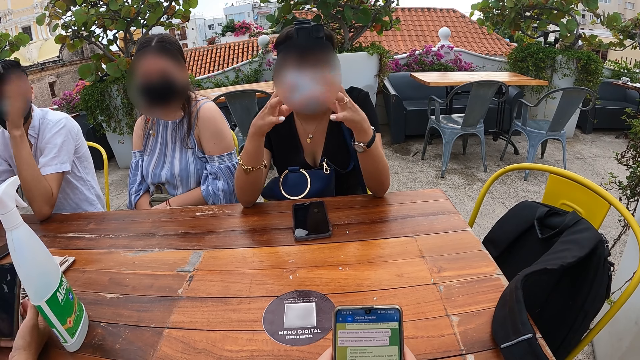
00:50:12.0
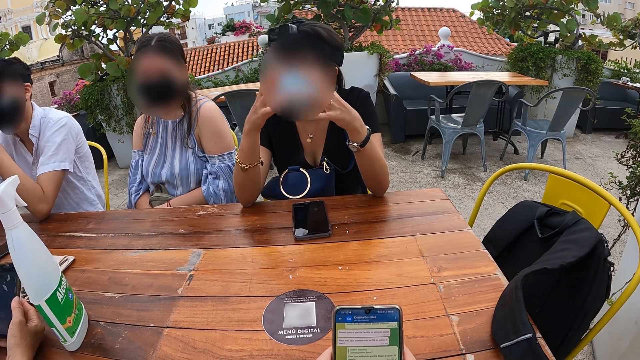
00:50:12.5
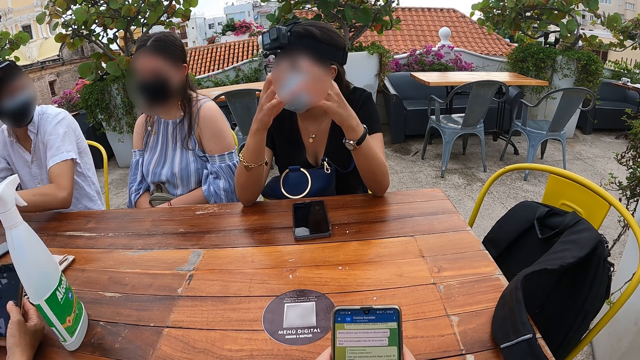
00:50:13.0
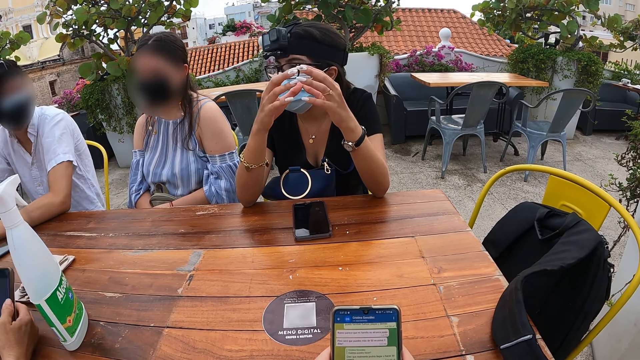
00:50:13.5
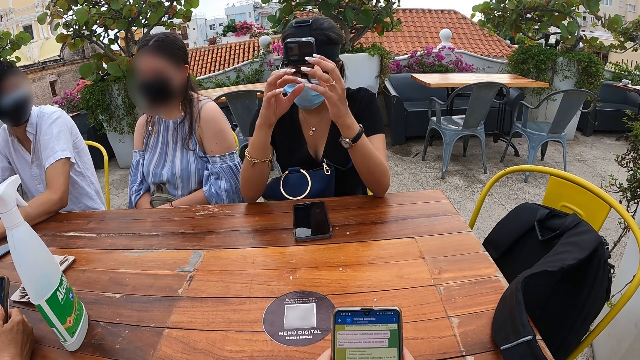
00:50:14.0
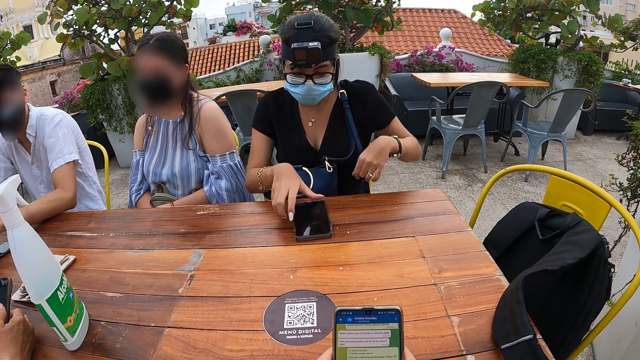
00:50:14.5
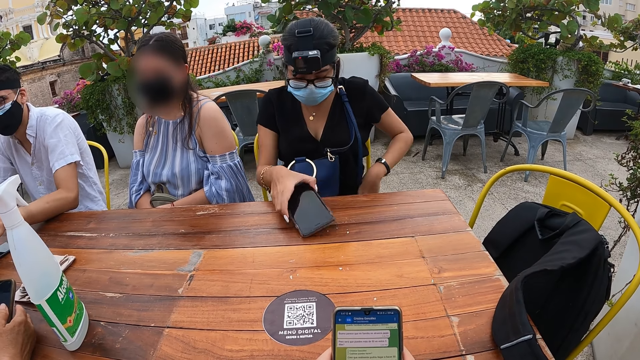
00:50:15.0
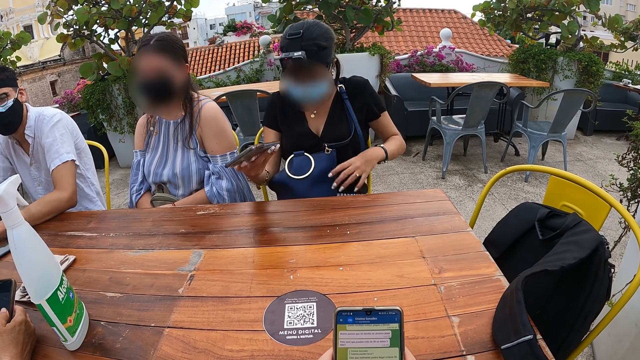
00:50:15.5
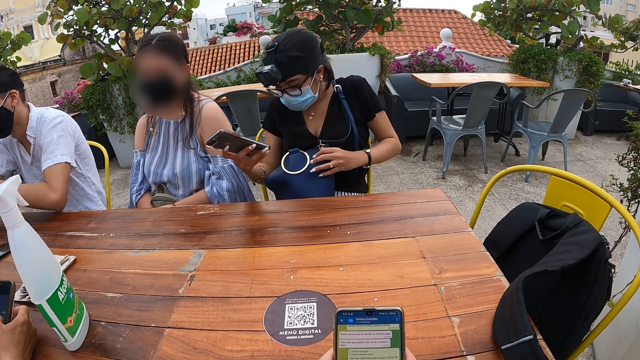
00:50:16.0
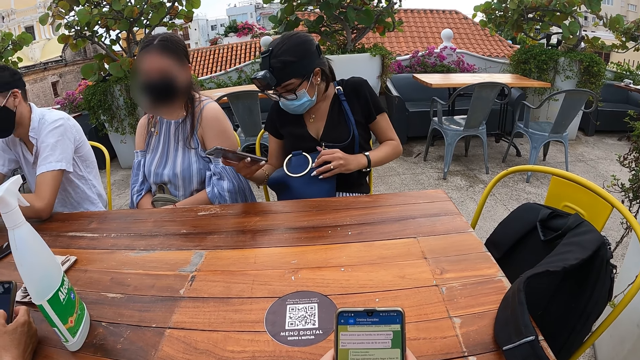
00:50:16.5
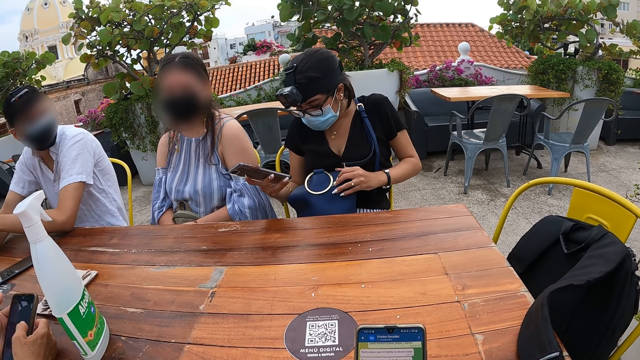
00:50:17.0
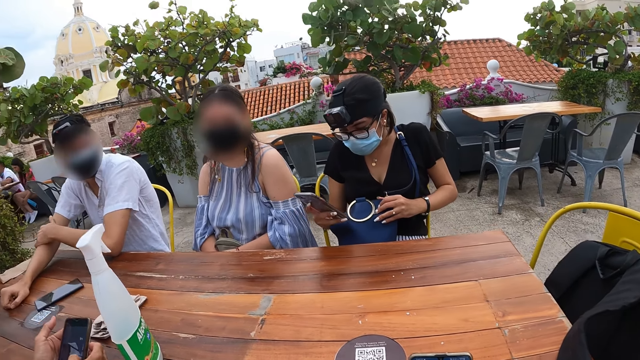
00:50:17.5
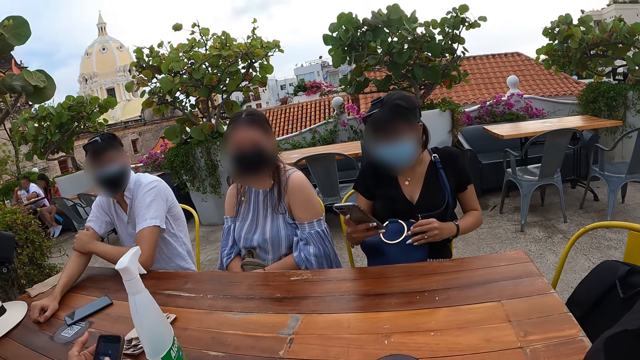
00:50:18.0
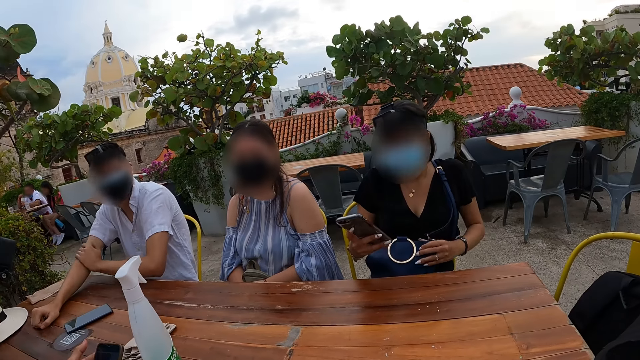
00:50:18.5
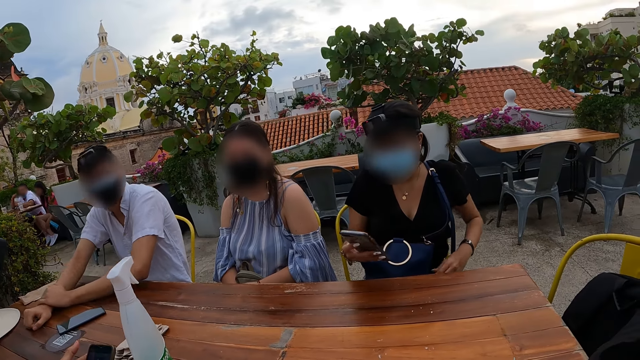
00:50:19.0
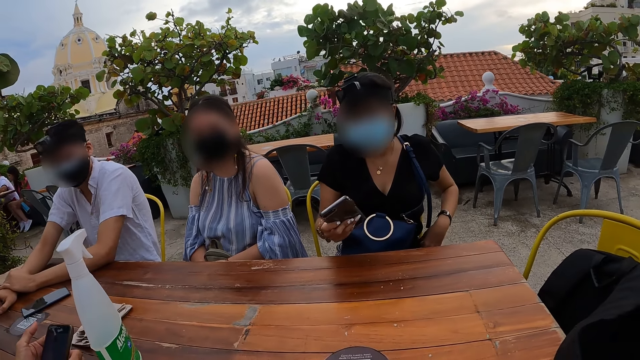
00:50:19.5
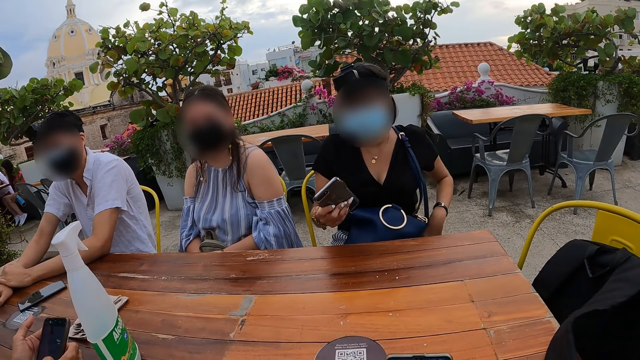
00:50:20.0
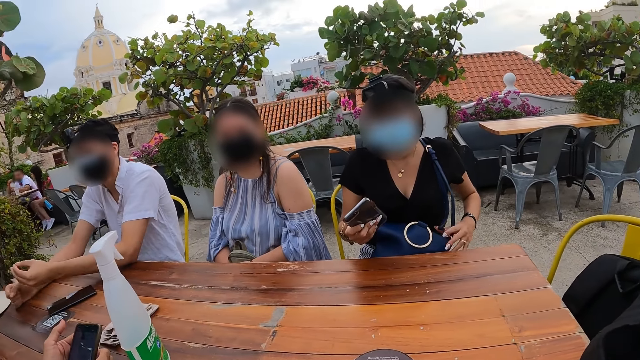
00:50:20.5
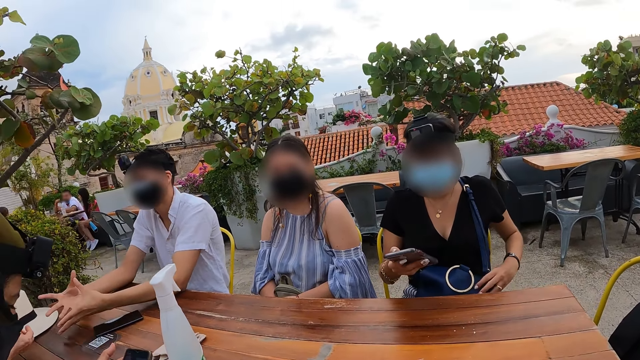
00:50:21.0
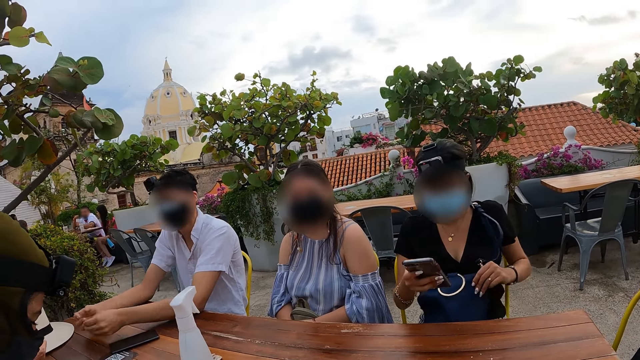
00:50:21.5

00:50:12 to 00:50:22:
A lady picks up a phone from the table with her right hand. The lady holds a bag around her body with her left hand. A man rubs his left hand on his right arm. The camera wearer looks around. The man interacts with another man.

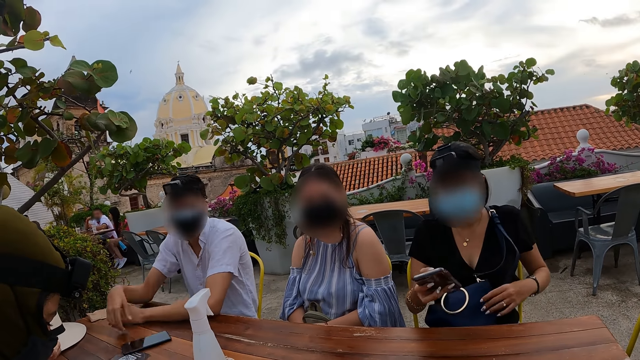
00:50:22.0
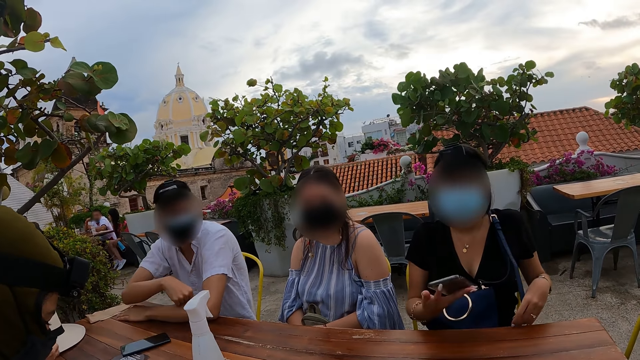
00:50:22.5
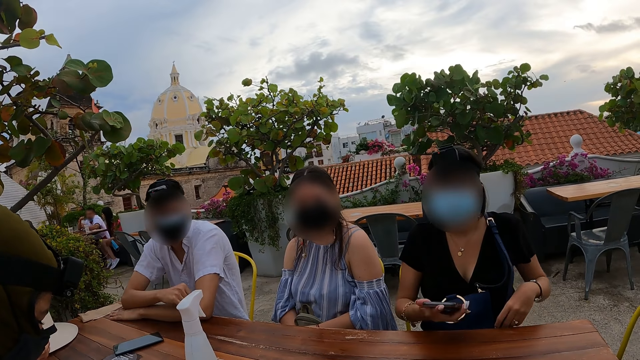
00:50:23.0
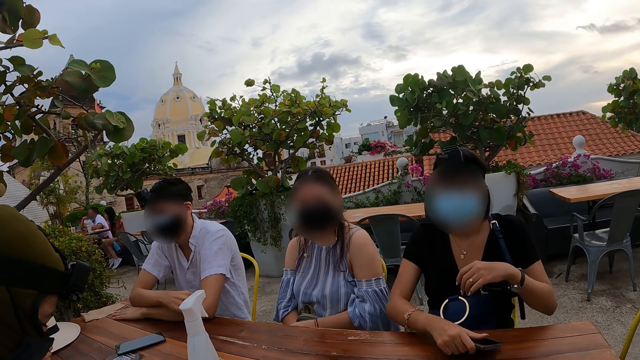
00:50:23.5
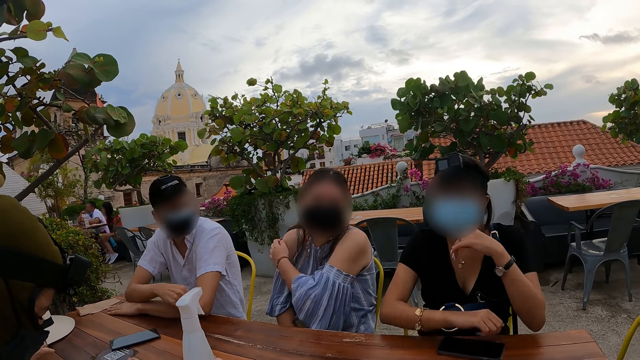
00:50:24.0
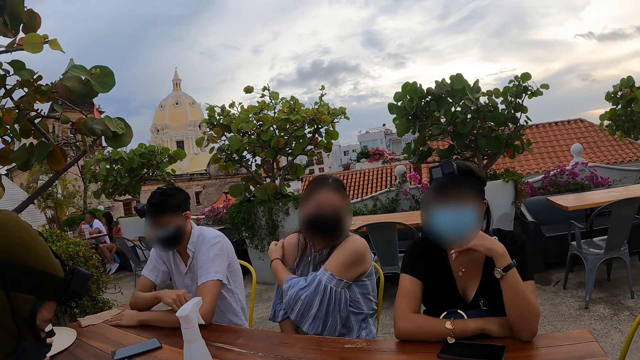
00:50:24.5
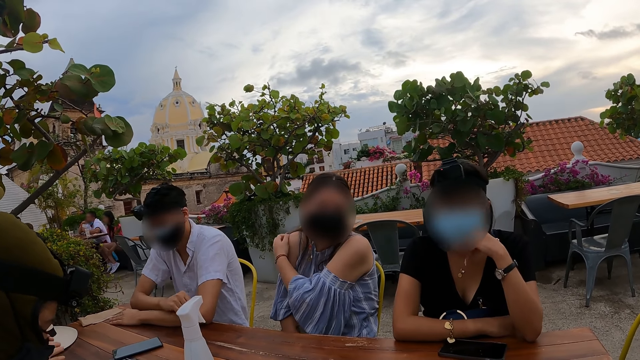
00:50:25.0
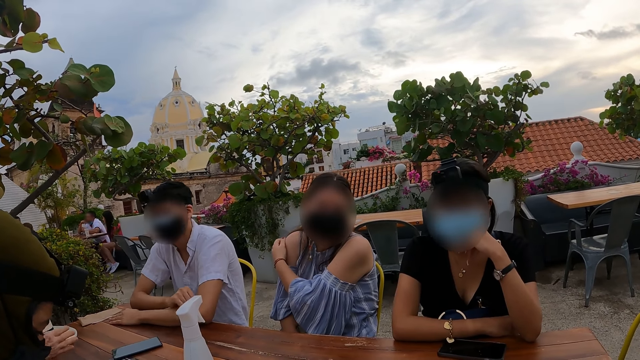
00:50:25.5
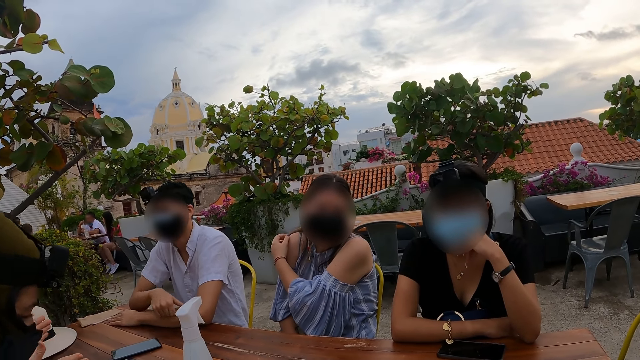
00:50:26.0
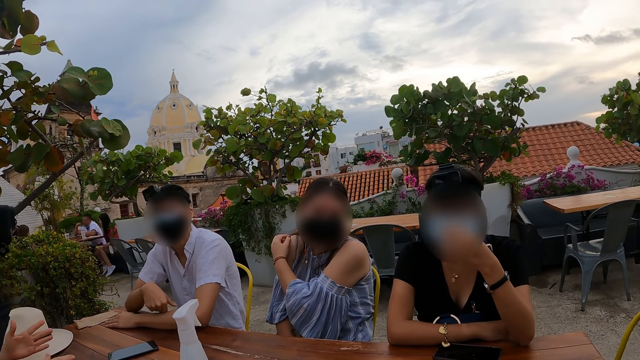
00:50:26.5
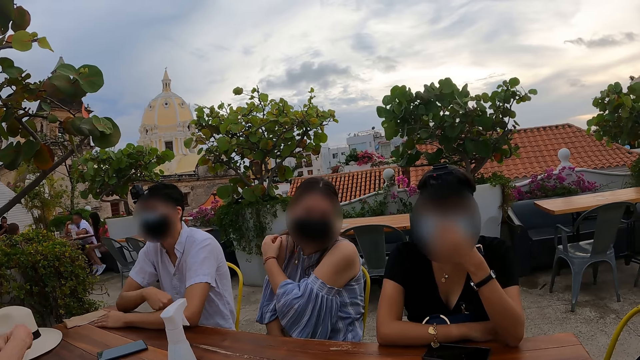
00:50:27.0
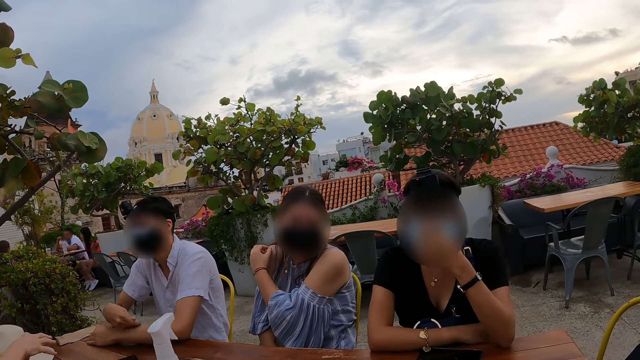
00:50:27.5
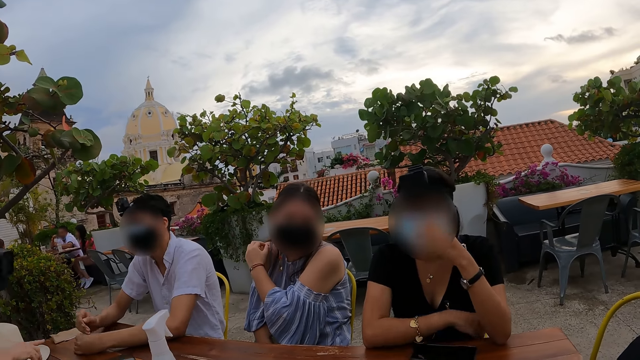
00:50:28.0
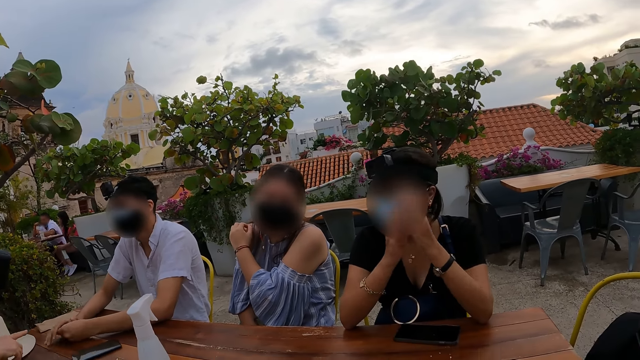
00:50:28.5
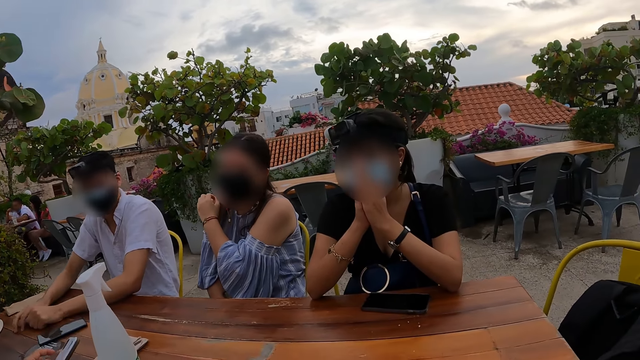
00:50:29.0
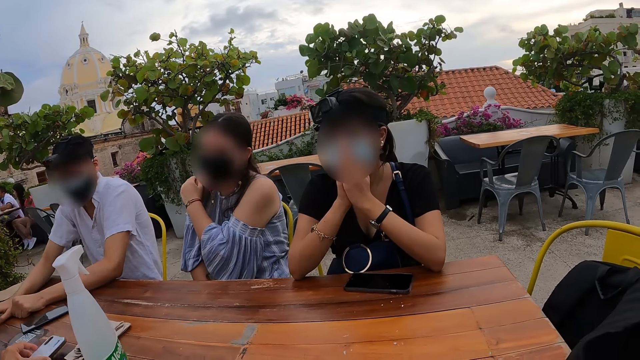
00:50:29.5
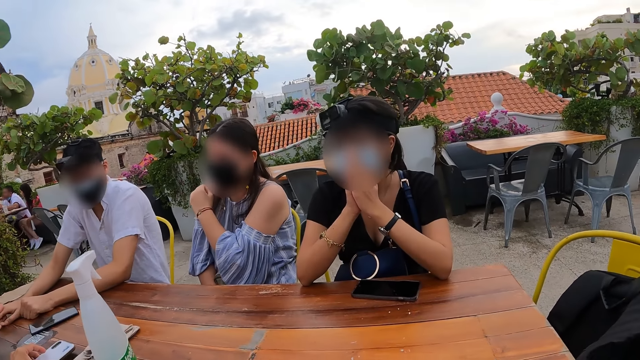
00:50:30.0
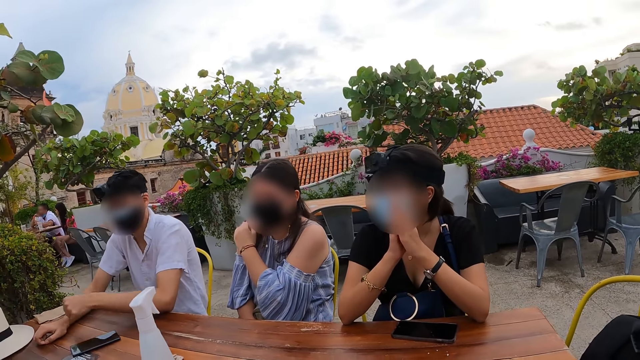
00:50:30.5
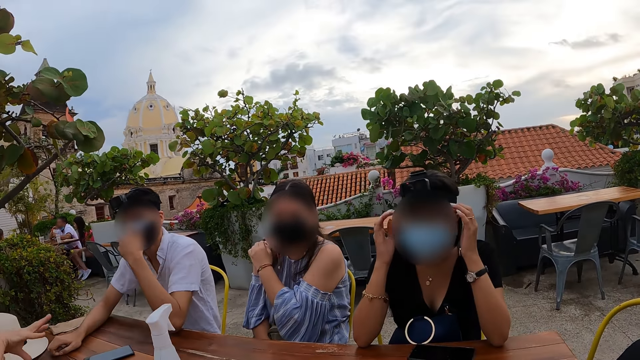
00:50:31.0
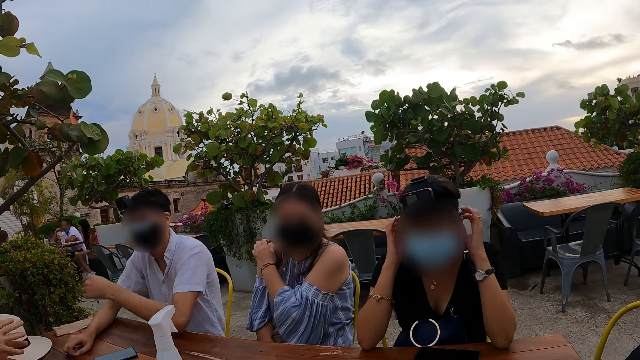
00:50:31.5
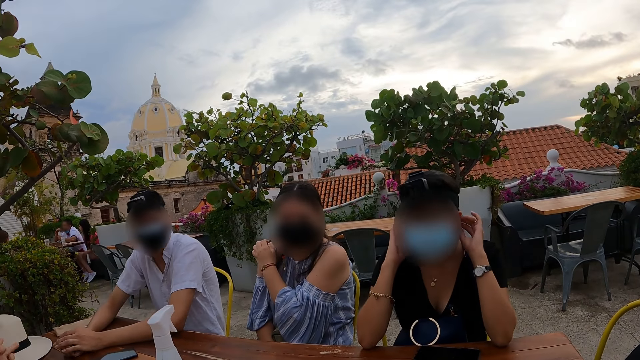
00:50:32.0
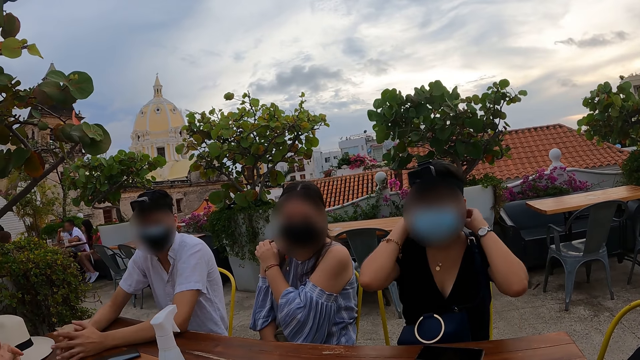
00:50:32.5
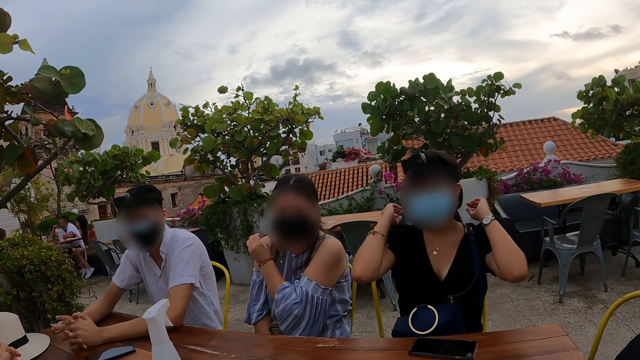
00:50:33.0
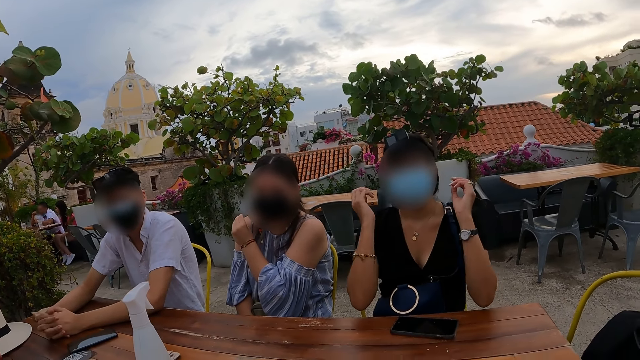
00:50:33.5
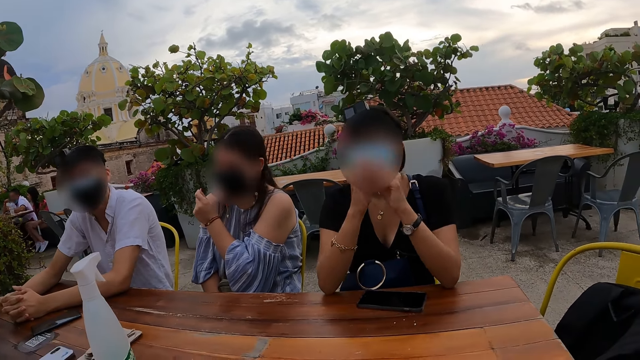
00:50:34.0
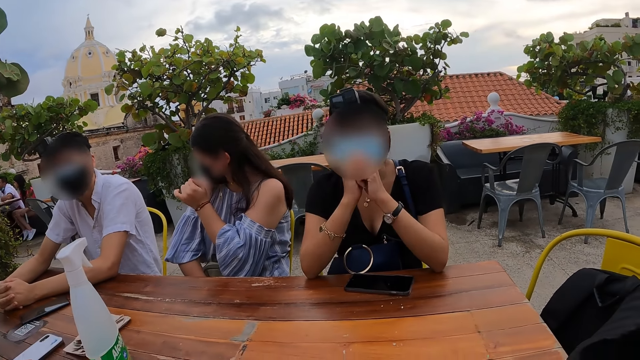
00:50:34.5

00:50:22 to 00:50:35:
A lady puts her face on her left hand. The lady drops the phone on the table with her right hand. Another lady scratches her shoulder with her left hand. A person interacts with the camera wearer. Another person interacts with the camera wearer. The first lady puts her hands together.
